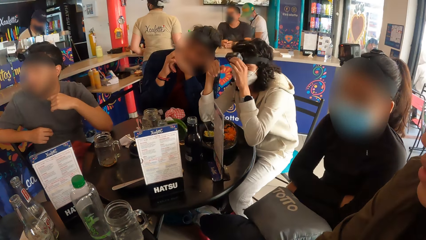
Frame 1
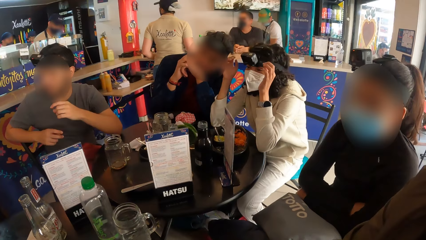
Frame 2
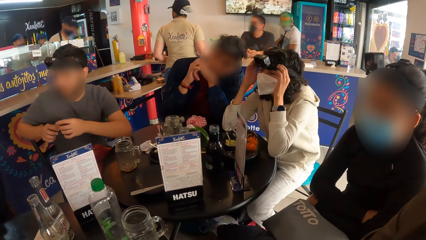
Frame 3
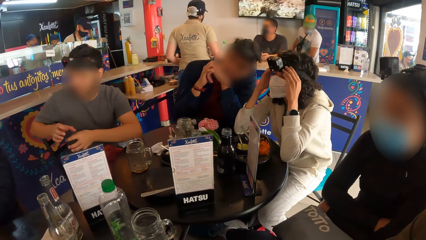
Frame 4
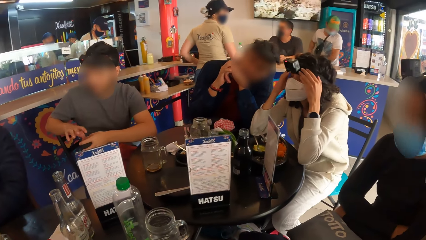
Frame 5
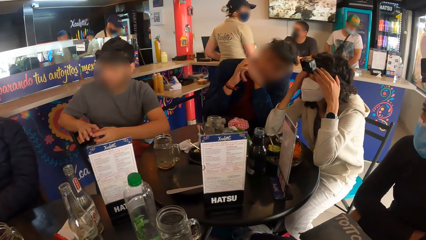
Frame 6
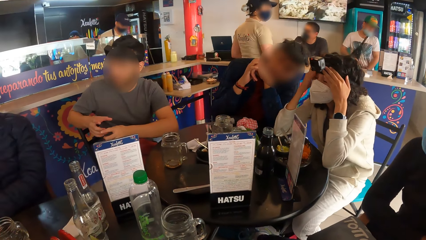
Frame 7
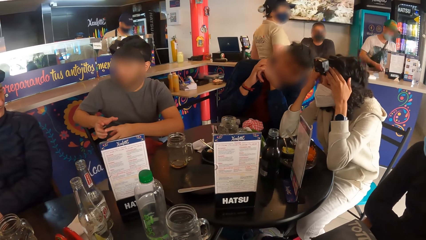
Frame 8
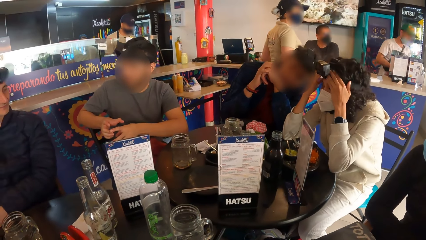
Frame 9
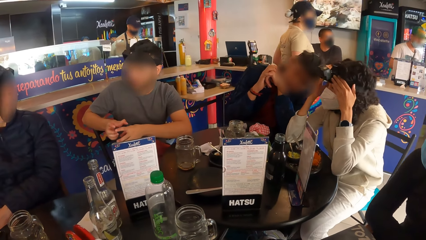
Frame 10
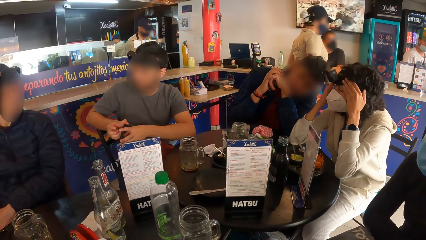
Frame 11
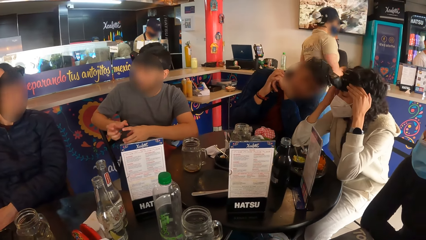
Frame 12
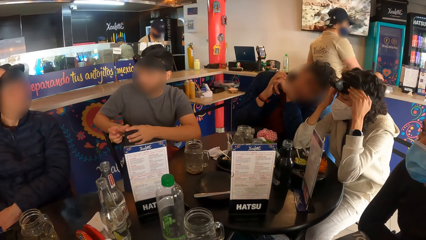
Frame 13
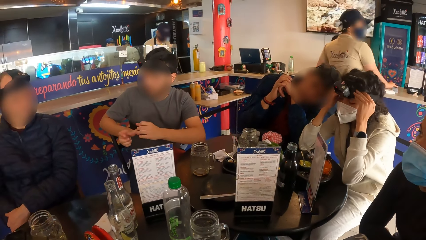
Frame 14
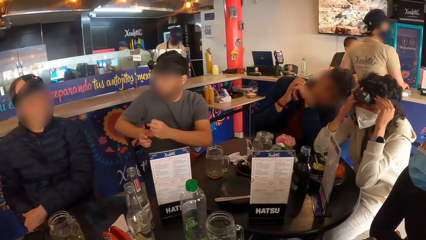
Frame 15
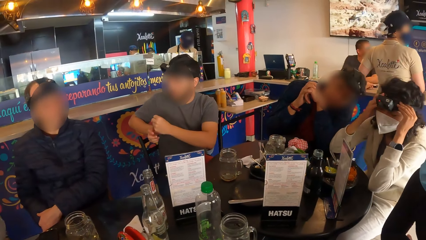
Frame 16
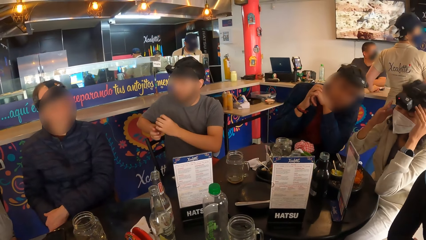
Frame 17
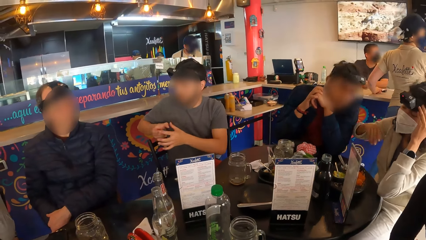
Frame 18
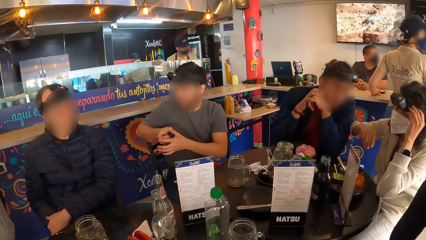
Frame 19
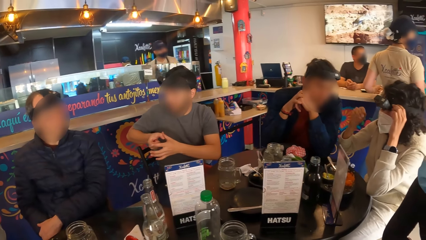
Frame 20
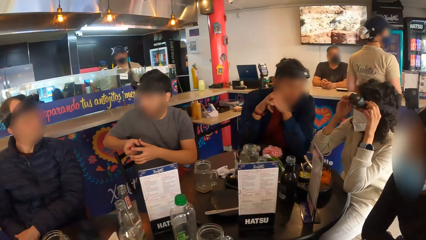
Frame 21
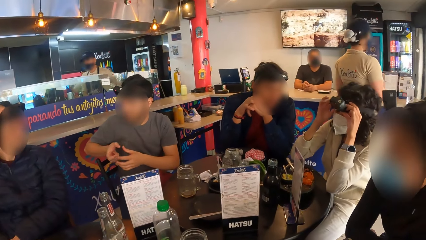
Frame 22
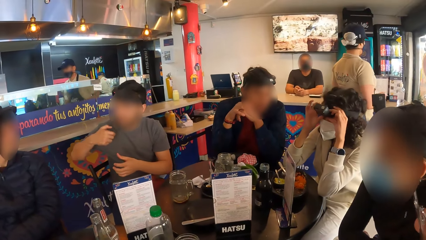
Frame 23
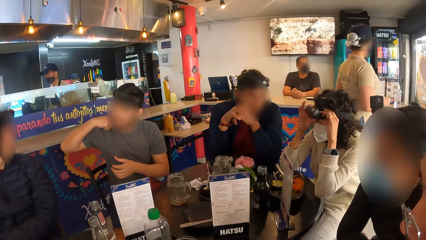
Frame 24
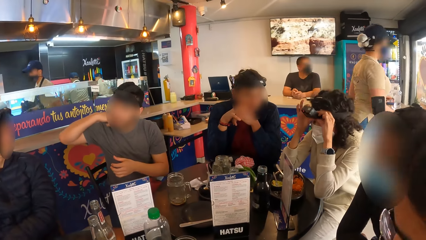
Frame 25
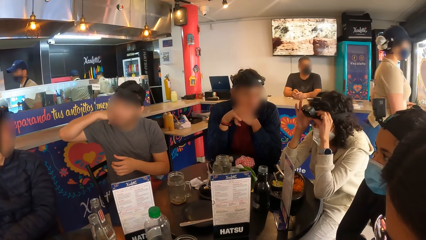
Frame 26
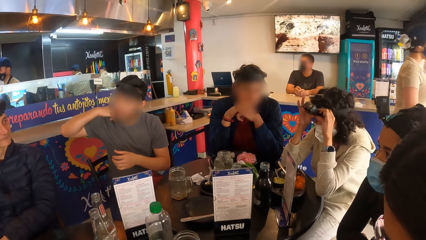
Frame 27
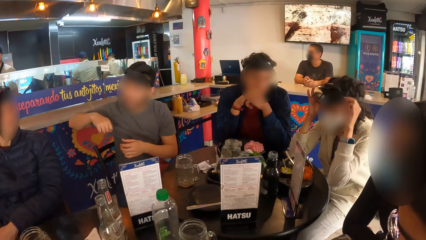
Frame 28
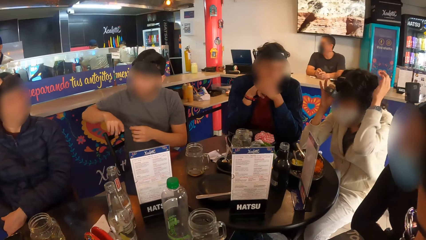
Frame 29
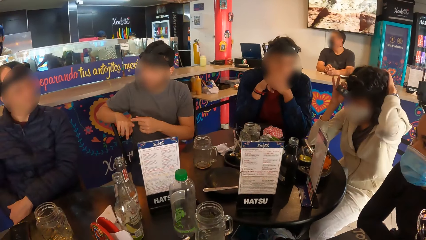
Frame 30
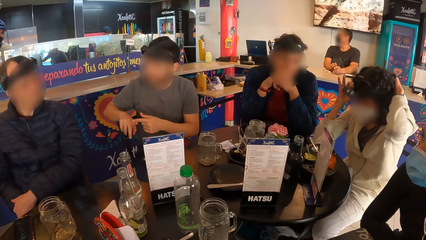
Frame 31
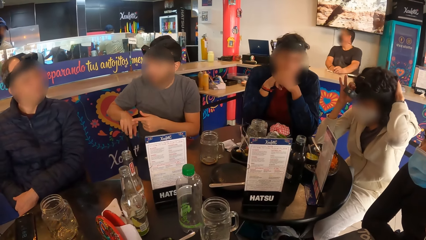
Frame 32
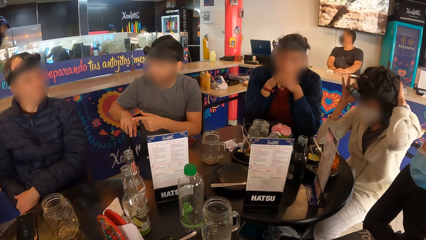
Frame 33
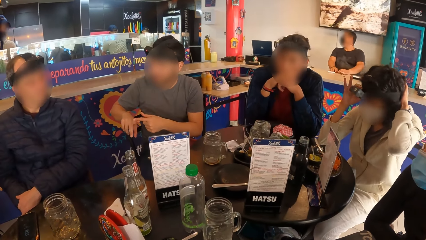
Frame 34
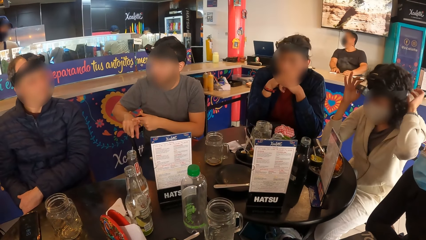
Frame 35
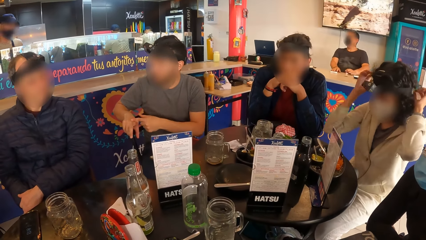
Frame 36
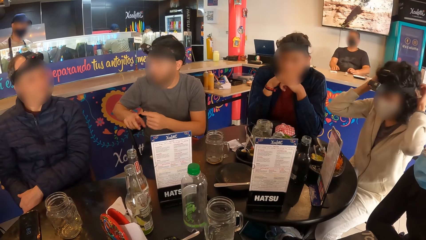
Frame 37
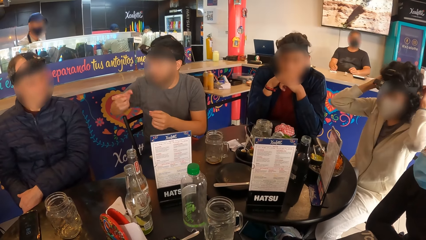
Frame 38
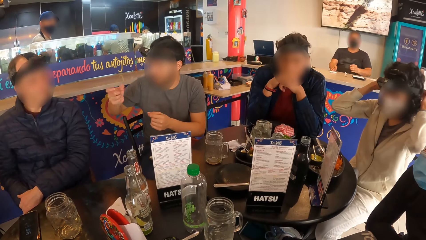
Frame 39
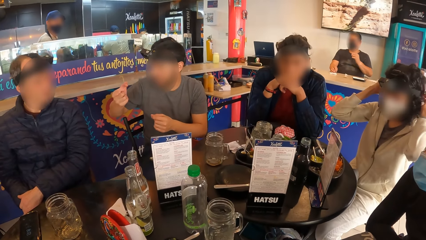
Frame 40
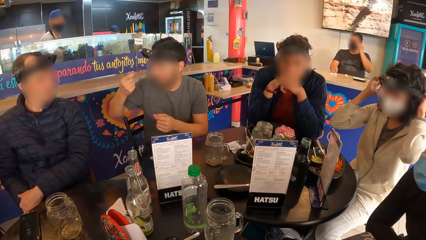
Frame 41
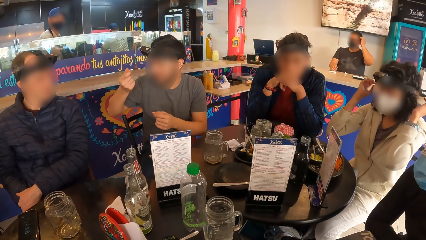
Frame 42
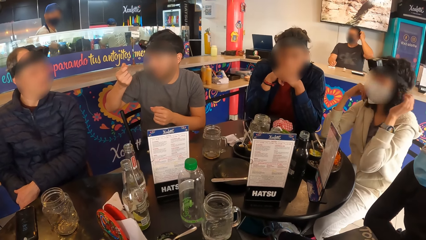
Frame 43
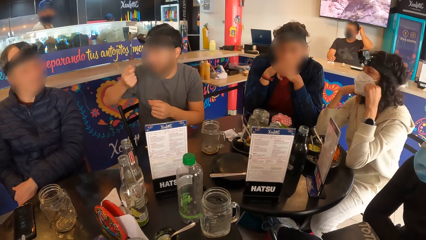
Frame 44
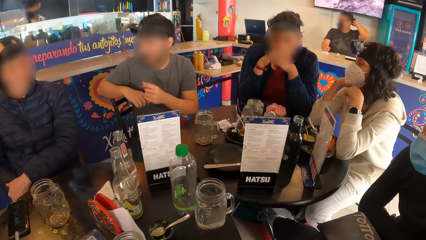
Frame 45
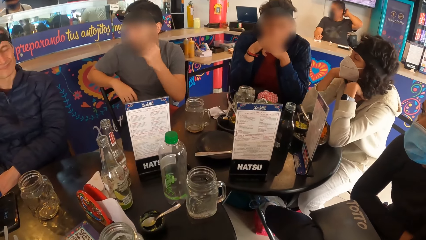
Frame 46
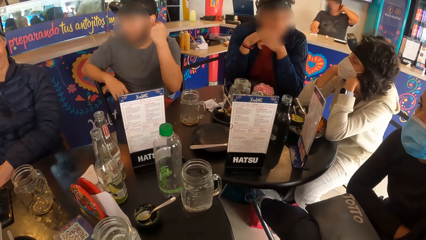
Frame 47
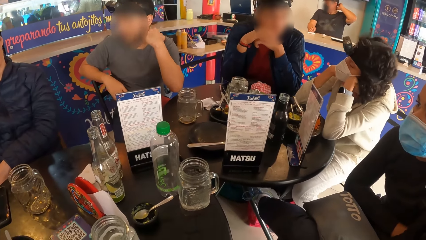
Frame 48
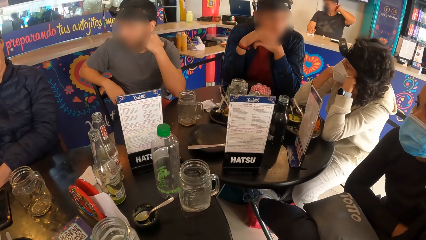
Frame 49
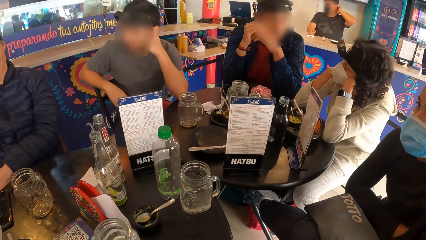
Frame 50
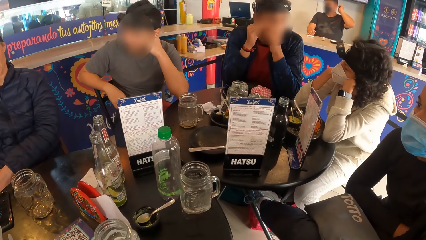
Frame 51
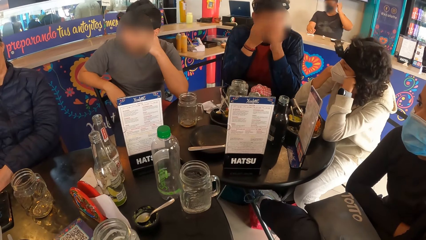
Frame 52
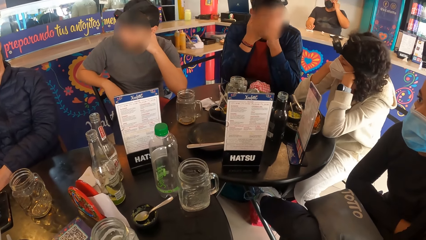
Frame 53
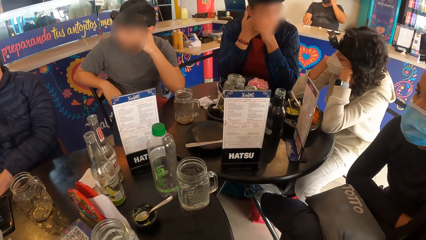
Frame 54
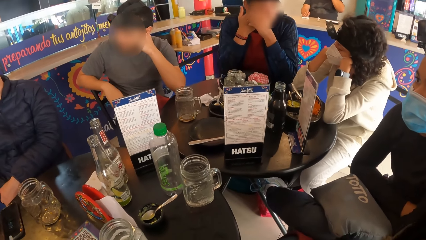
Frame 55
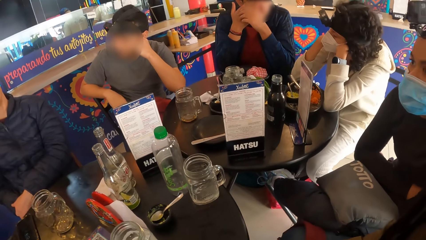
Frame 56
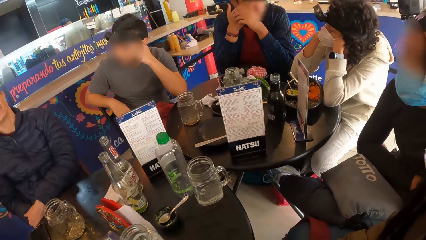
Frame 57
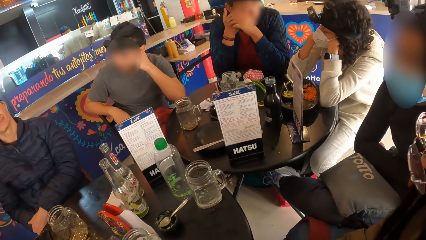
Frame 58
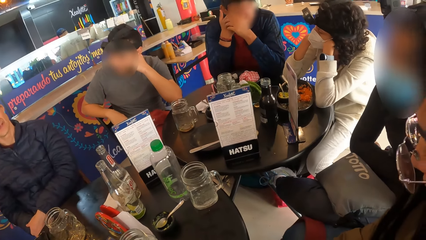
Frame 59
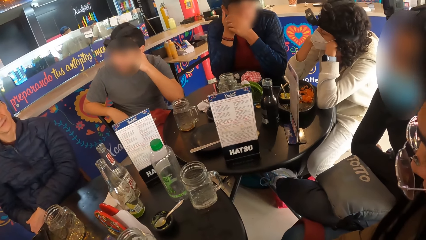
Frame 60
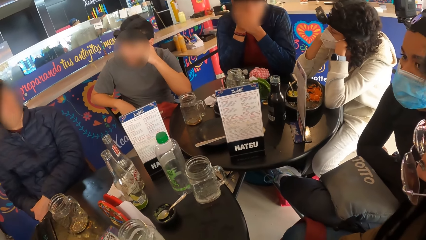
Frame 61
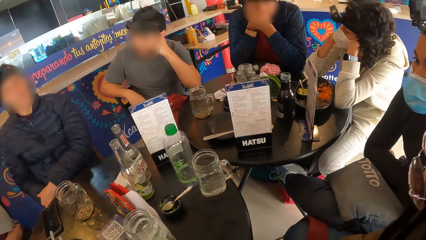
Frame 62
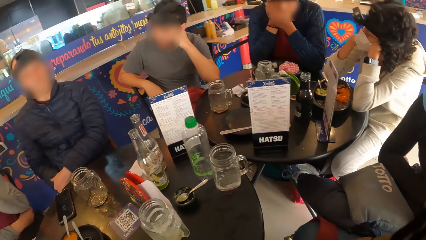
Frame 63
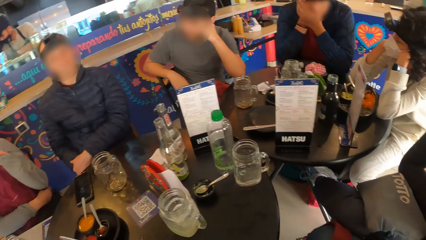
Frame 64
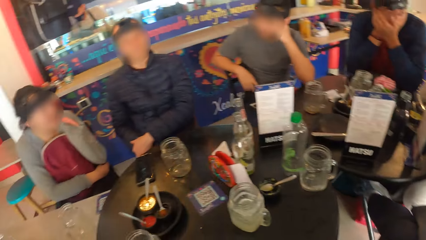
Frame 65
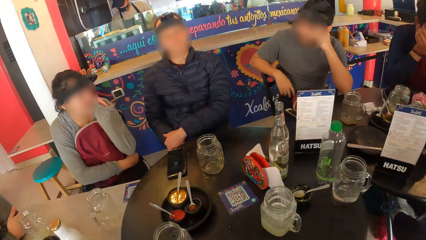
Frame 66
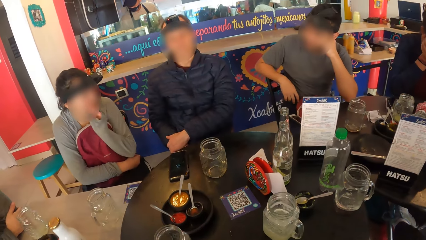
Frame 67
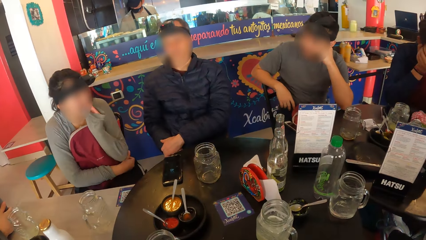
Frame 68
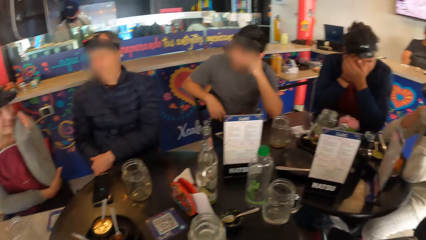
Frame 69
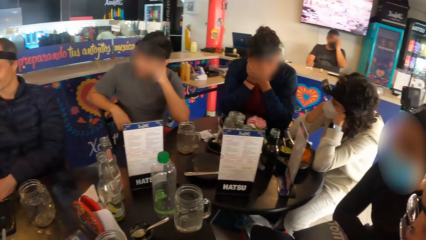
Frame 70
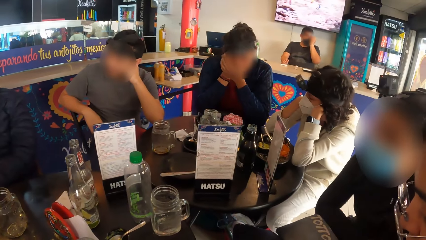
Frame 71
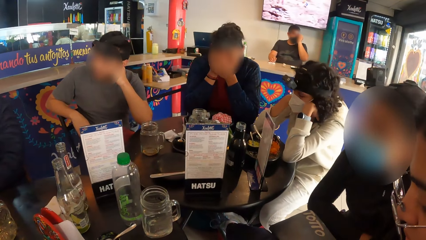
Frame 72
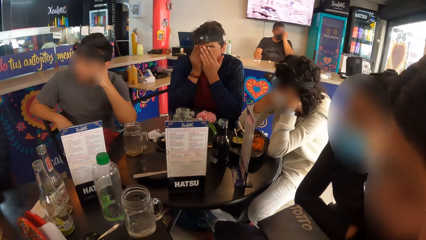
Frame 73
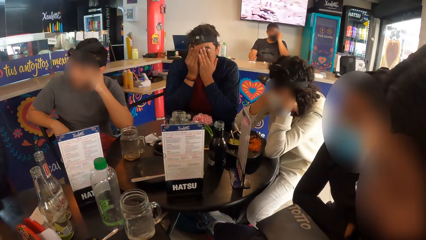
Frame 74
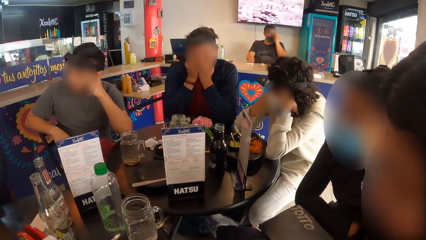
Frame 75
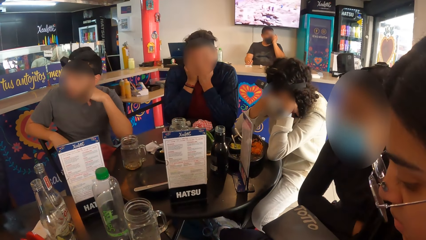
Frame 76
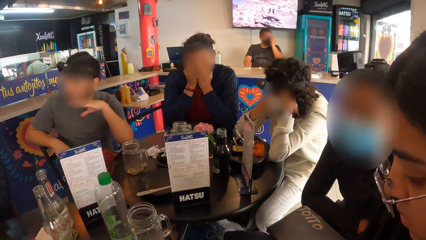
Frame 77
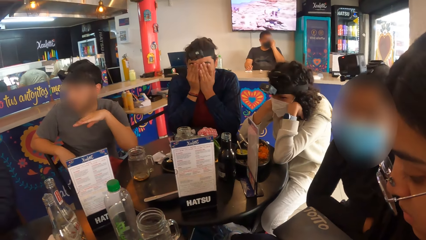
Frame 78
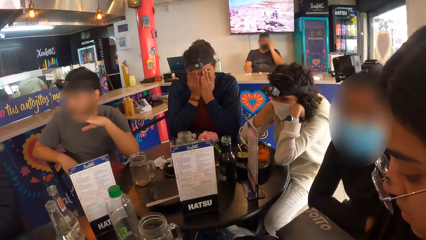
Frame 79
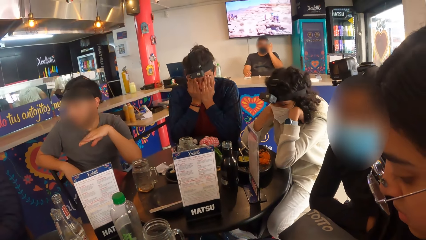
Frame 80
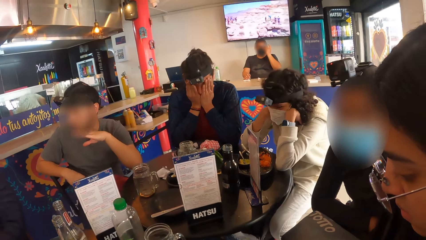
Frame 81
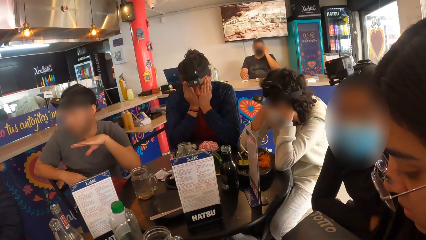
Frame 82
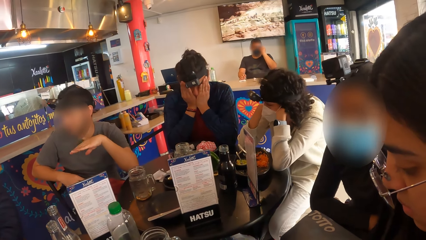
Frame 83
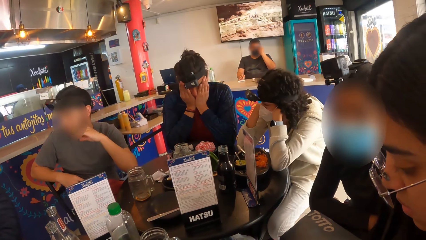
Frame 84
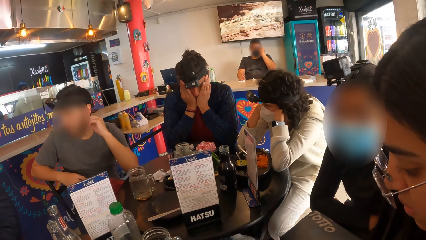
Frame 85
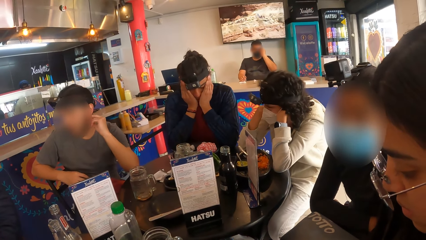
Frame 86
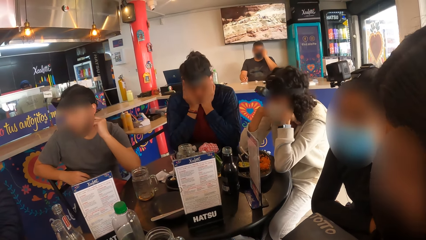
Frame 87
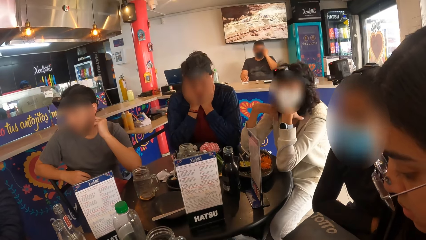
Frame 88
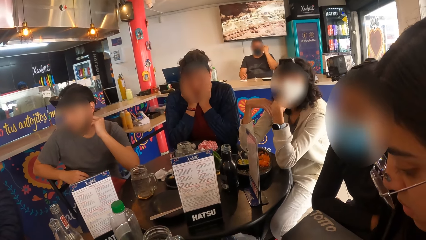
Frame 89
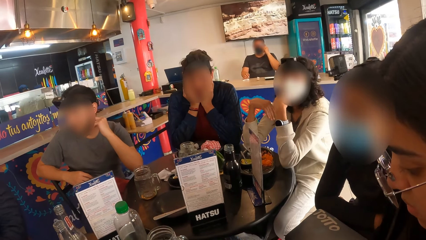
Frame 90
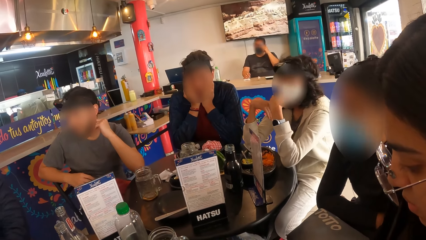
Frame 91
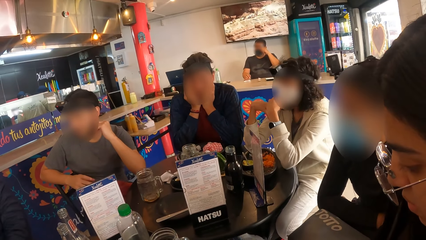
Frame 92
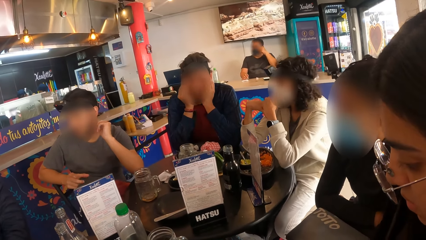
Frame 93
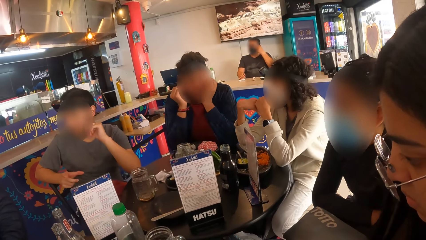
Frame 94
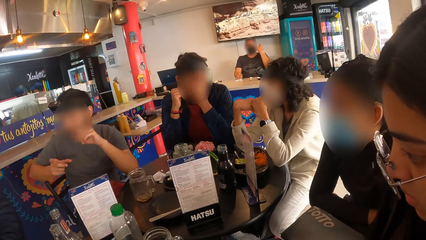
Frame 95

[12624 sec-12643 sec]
A woman interacts with another woman. A man interacts with another man. The camera wearer looks at the television. They turn around the table. Another woman interacts with the first man. The camera wearer looks at a lady.
